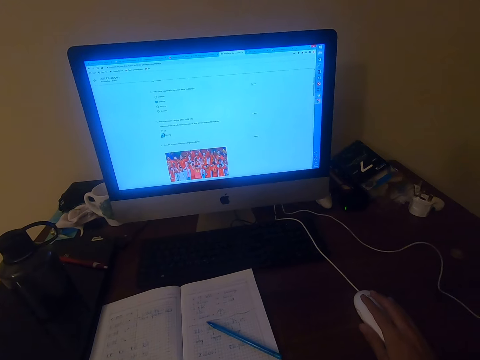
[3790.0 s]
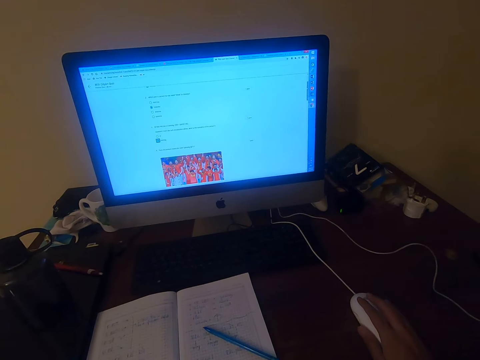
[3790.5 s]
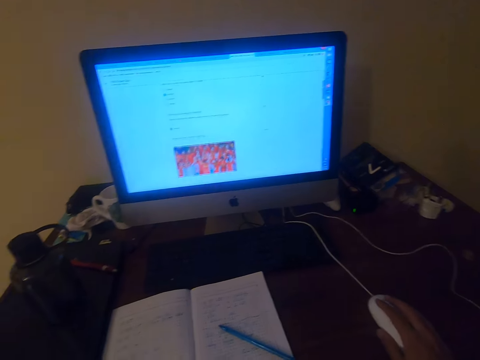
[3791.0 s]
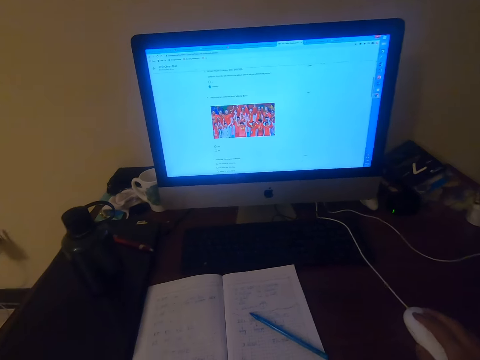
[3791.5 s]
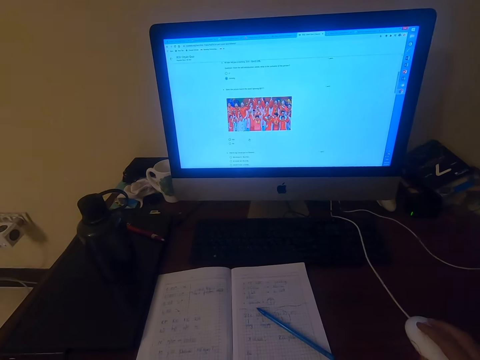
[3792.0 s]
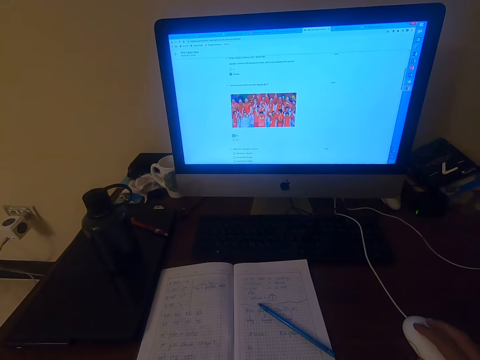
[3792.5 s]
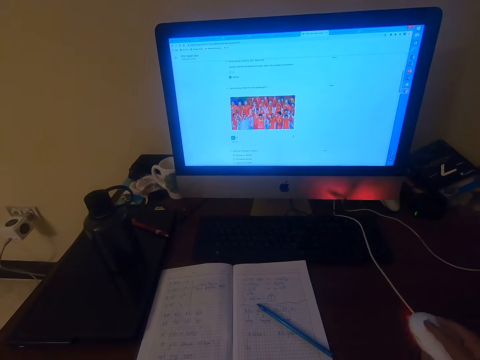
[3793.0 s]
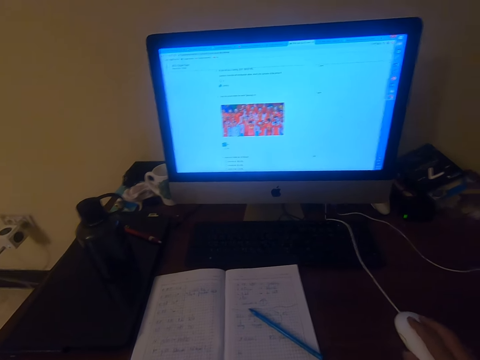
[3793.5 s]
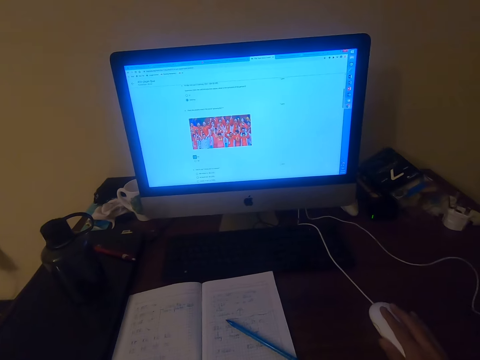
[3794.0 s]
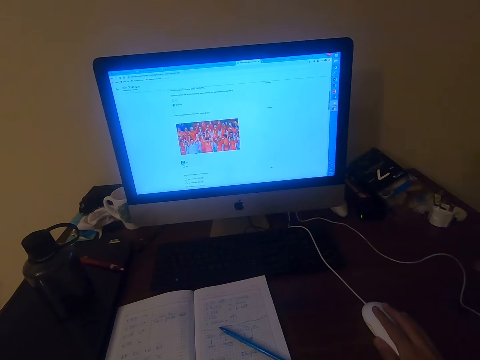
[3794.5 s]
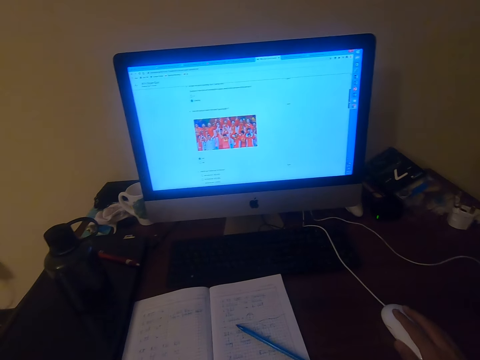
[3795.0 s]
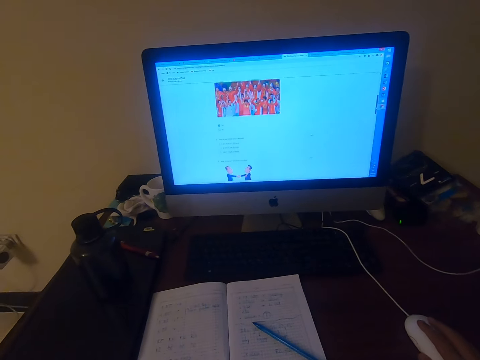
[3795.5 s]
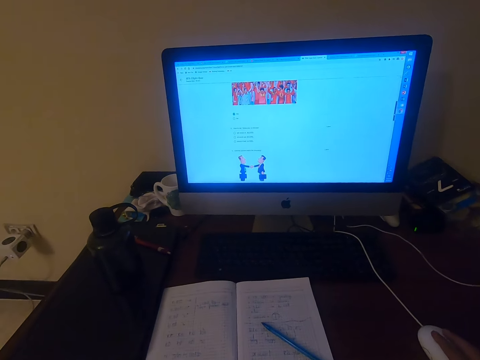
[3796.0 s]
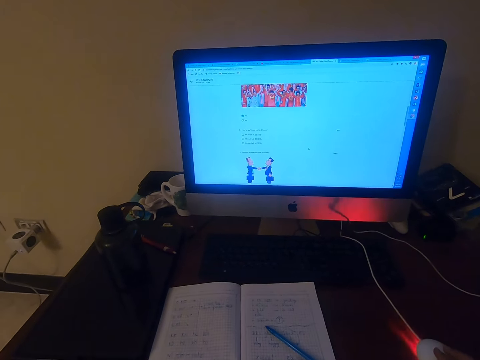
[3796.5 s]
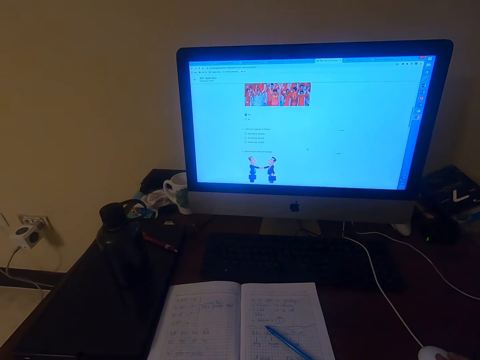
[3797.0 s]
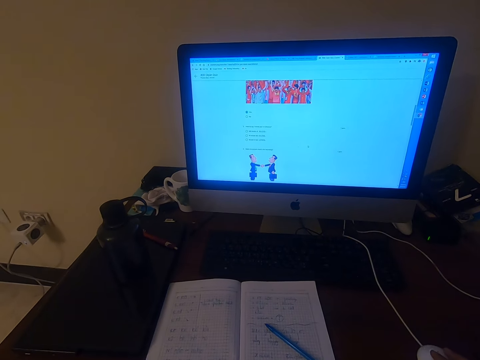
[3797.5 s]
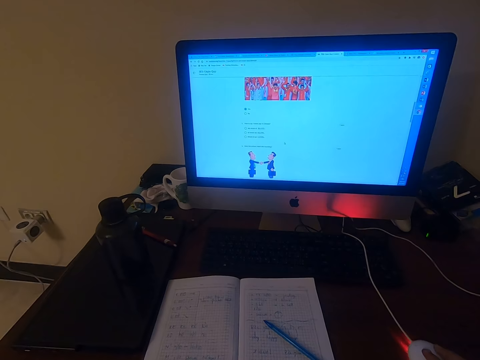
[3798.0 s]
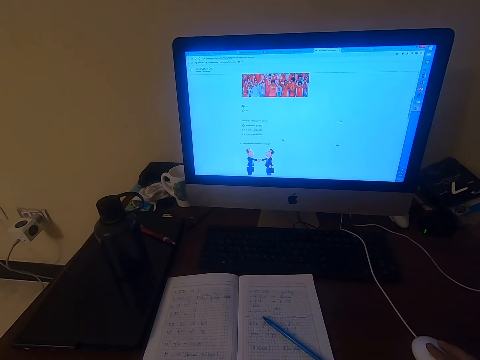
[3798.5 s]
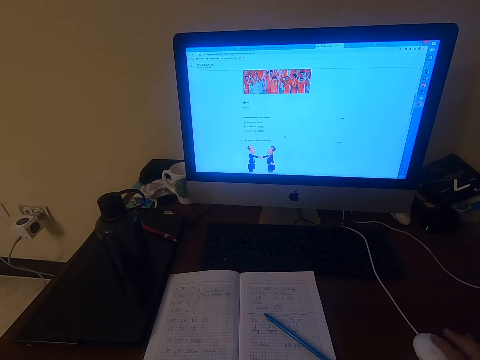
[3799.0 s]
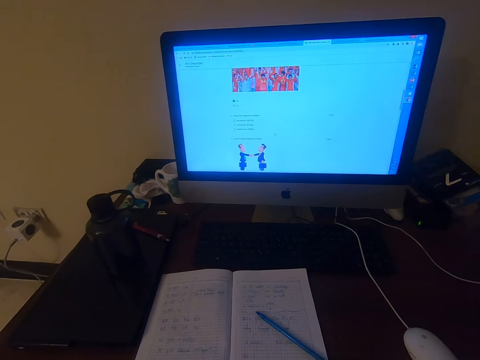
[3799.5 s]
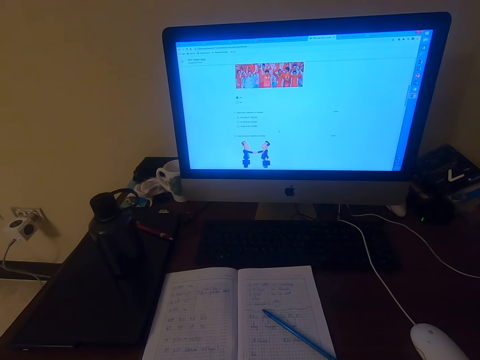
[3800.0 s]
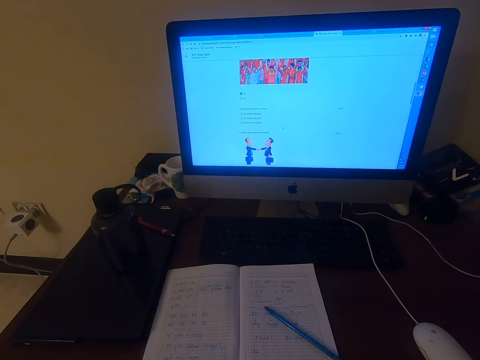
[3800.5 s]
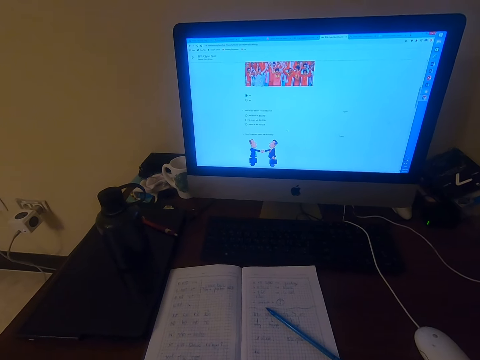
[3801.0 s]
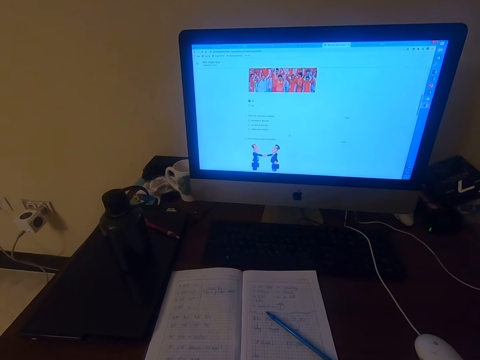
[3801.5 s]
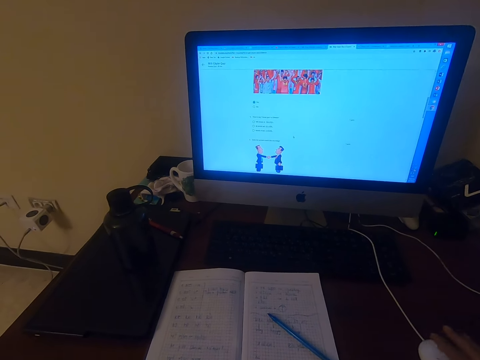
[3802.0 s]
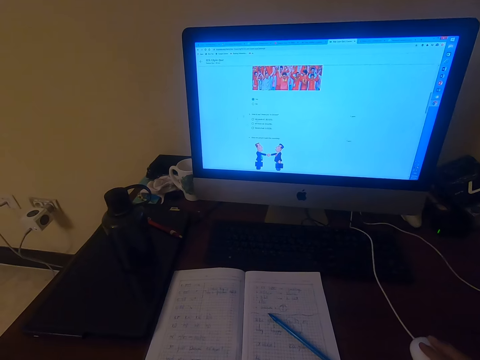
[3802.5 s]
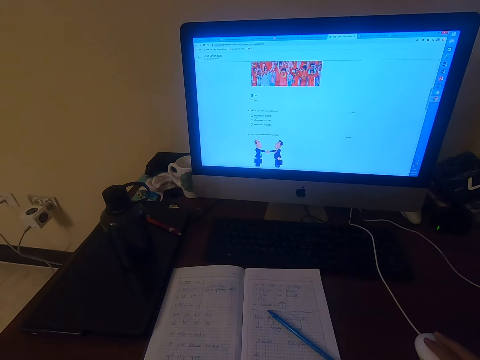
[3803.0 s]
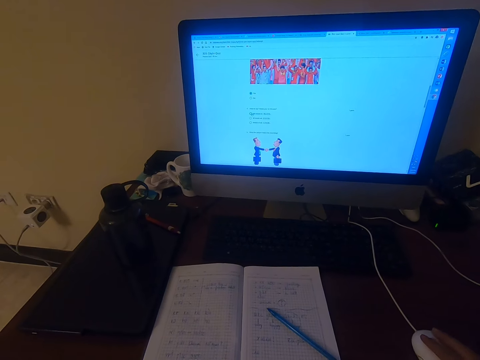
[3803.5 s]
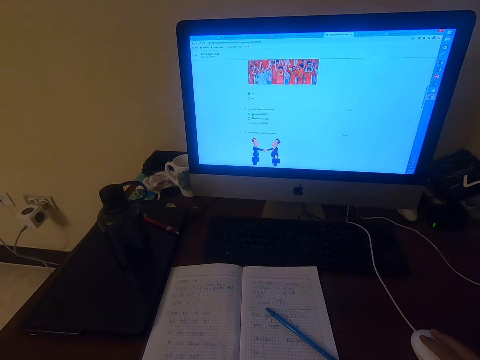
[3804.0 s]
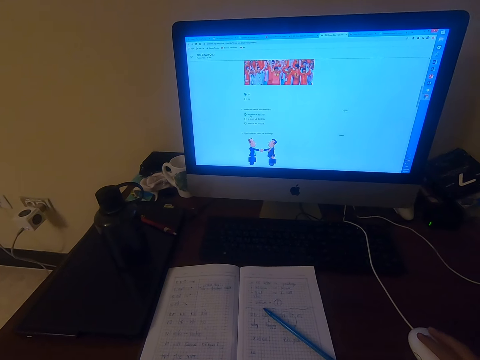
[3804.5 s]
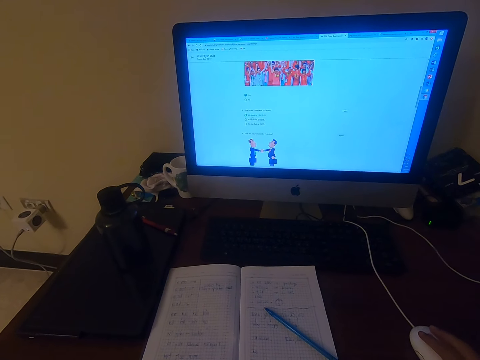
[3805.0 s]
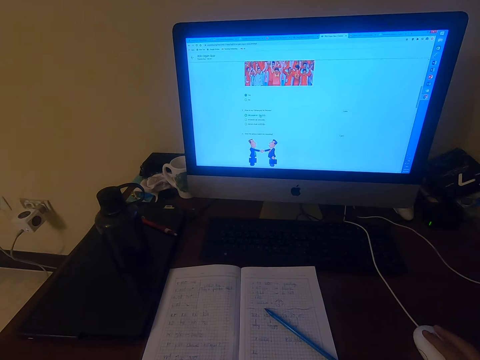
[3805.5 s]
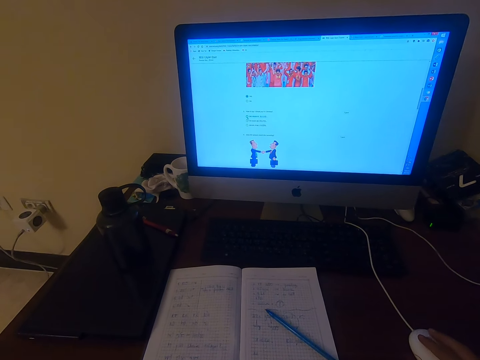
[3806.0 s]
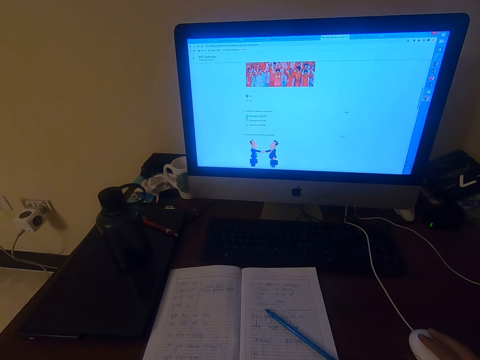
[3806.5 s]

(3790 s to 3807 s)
The camera wearer operates the machine with a mouse. He releases the mouse with his right hand. He operates the desktop on the table with the mouse.

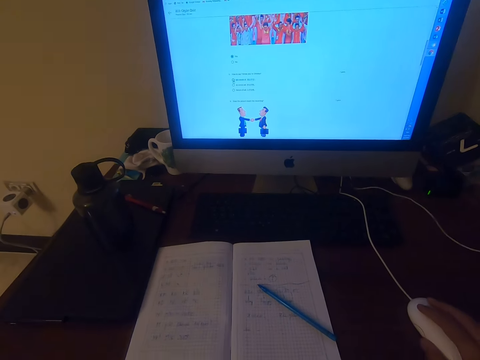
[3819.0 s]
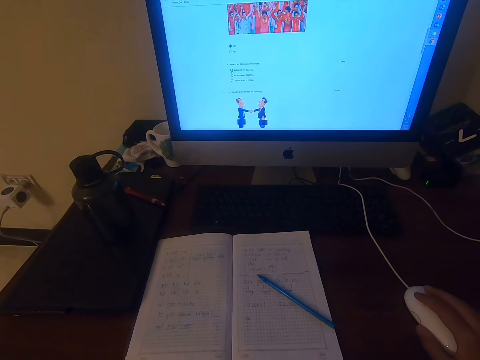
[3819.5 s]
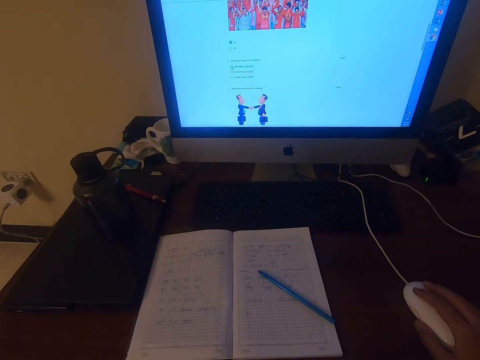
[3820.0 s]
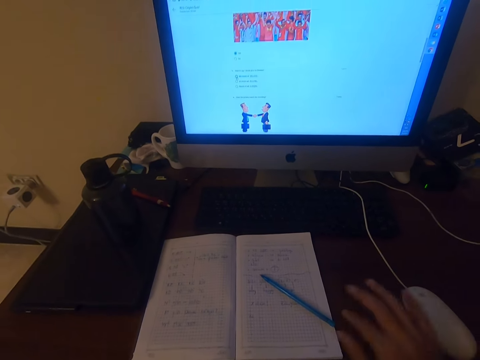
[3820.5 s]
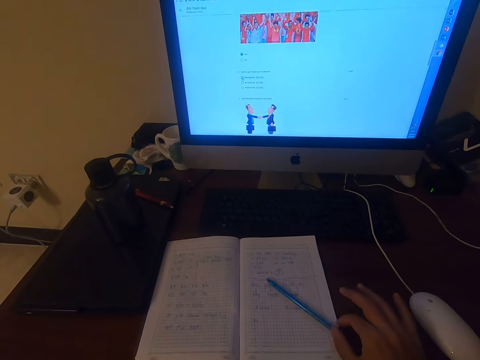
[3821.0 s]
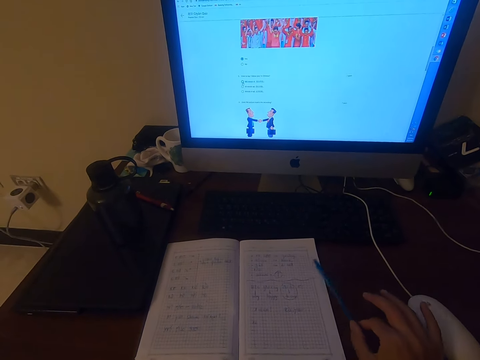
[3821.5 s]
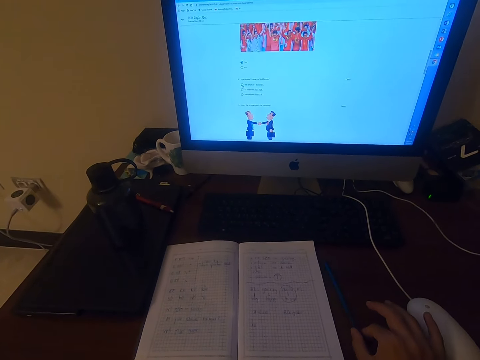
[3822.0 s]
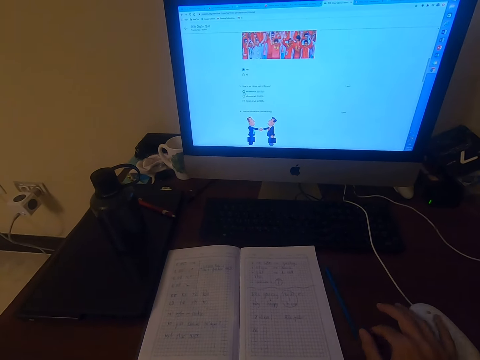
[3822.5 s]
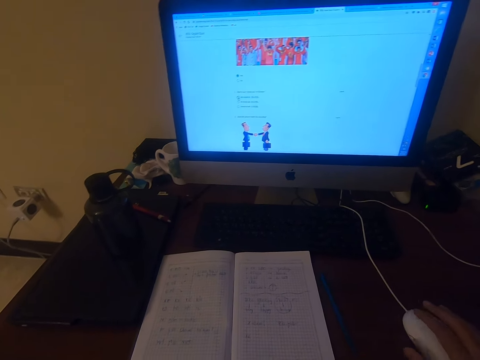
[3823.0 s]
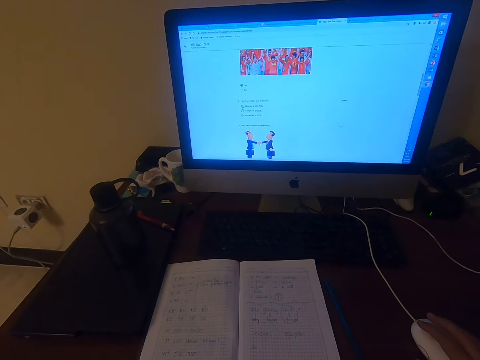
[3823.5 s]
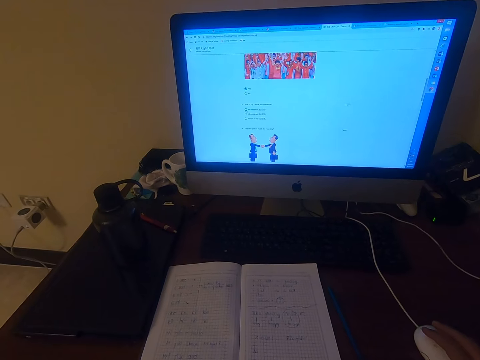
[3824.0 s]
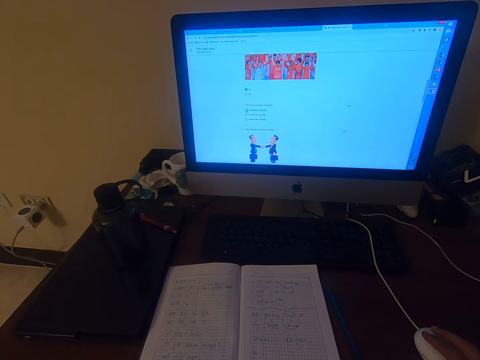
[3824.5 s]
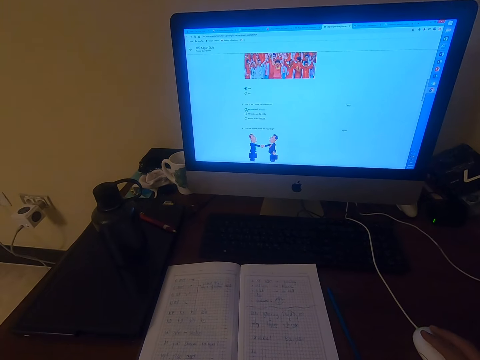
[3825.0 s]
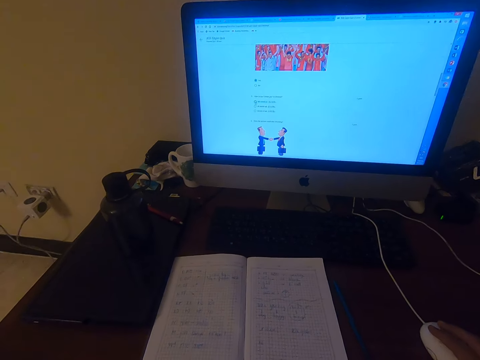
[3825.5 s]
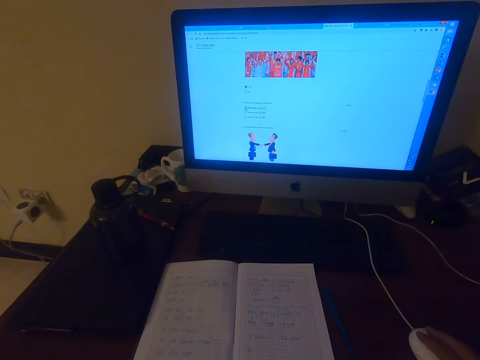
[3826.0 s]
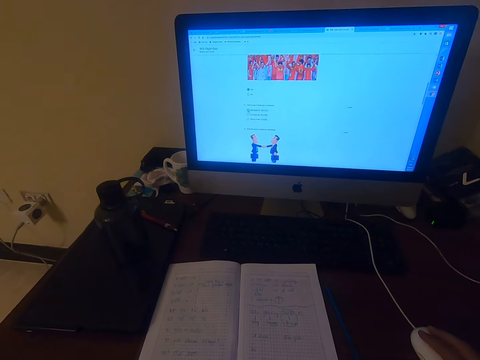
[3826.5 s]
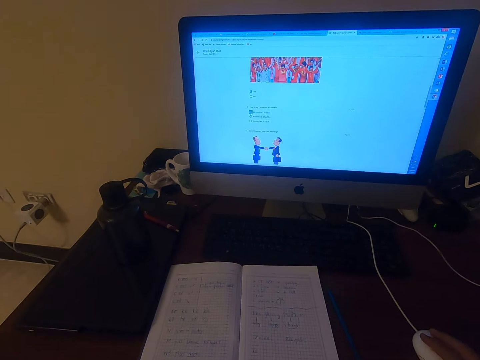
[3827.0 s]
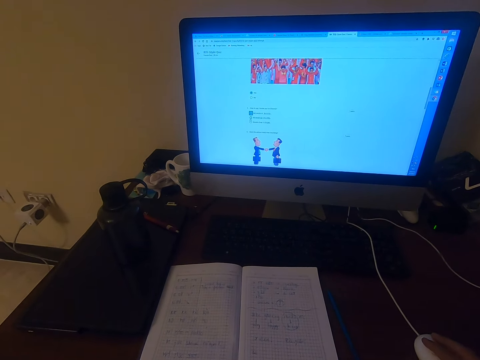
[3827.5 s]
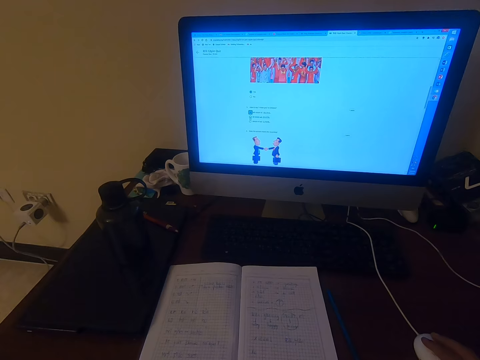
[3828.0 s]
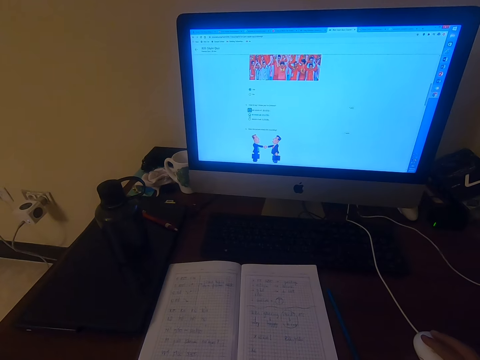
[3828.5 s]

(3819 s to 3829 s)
The camera wearer picks up the pen on the book on the table. They put the pen on the table. They operate the desktop on the table with a mouse.
